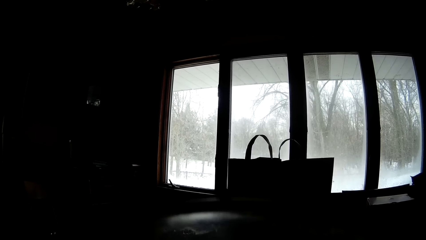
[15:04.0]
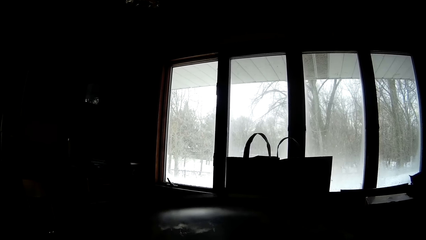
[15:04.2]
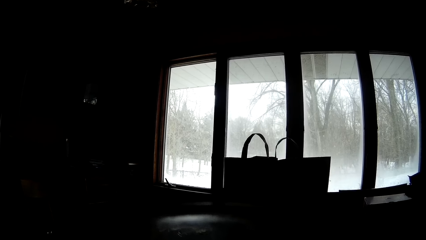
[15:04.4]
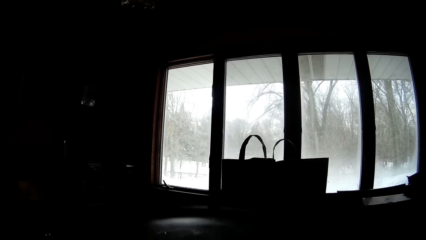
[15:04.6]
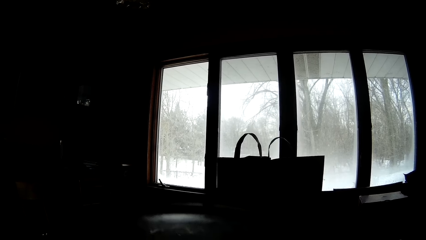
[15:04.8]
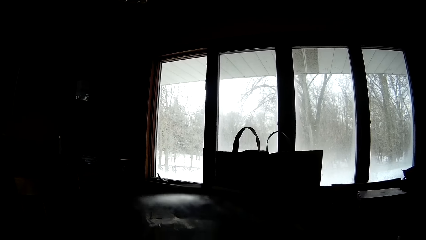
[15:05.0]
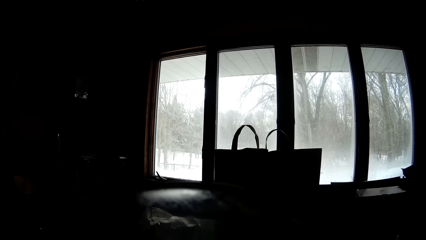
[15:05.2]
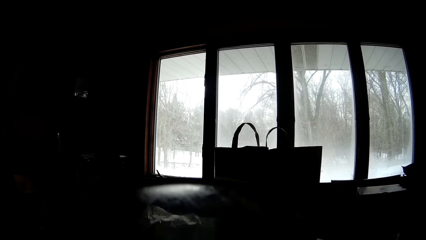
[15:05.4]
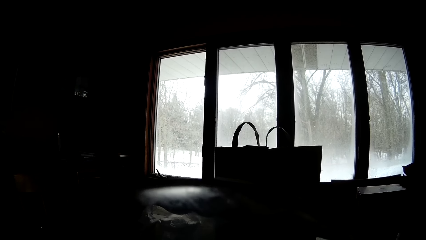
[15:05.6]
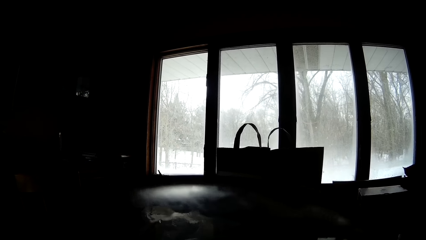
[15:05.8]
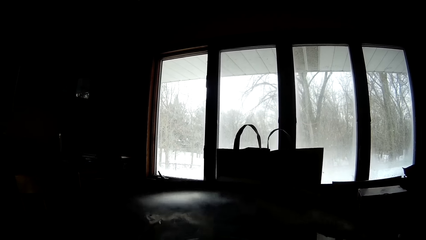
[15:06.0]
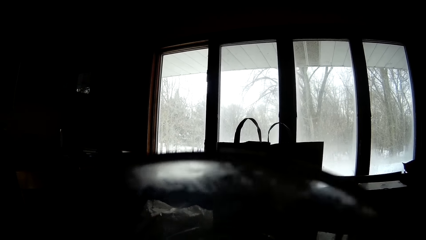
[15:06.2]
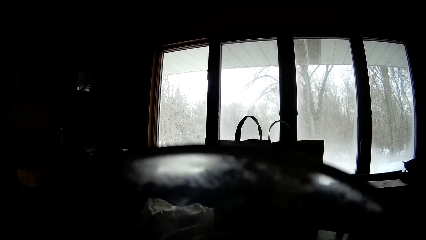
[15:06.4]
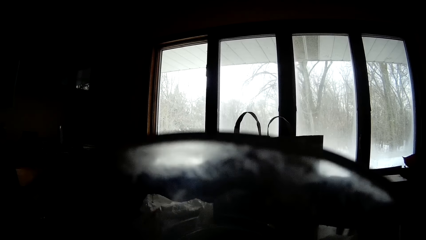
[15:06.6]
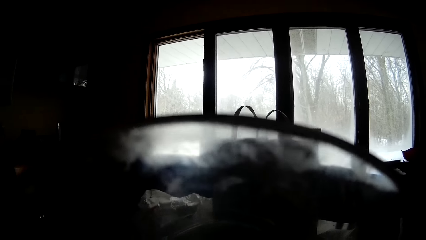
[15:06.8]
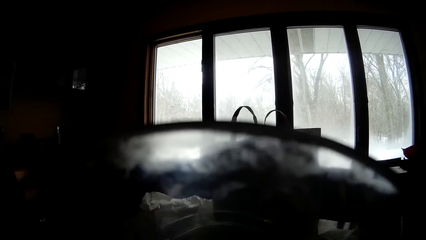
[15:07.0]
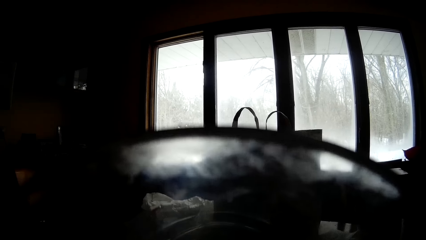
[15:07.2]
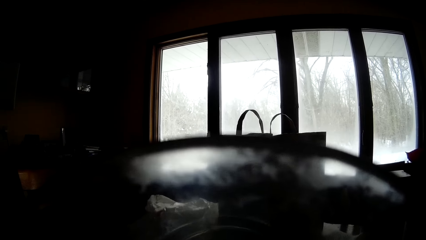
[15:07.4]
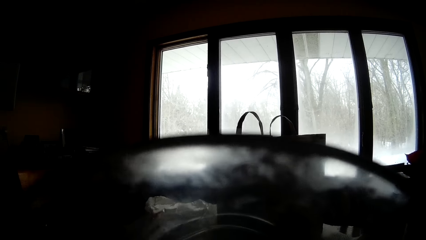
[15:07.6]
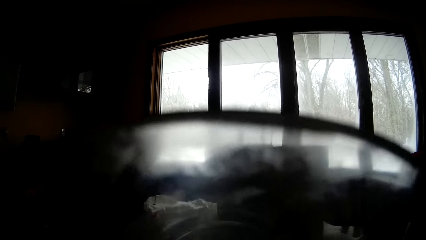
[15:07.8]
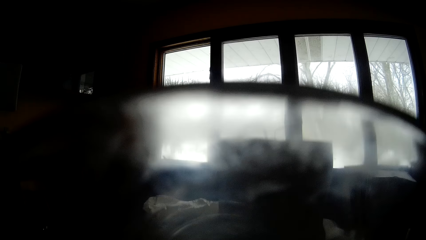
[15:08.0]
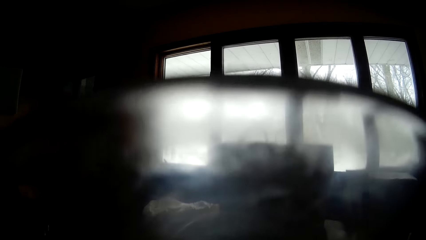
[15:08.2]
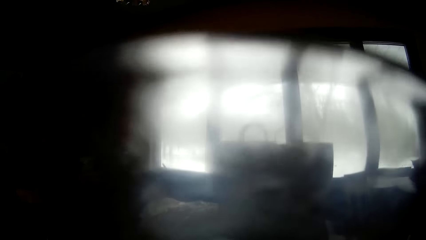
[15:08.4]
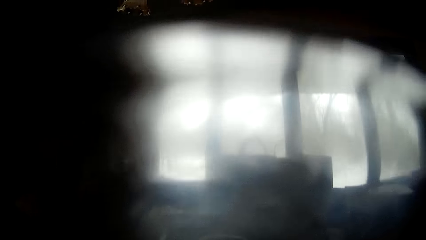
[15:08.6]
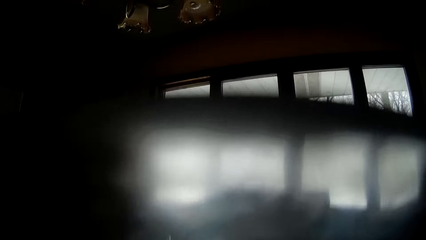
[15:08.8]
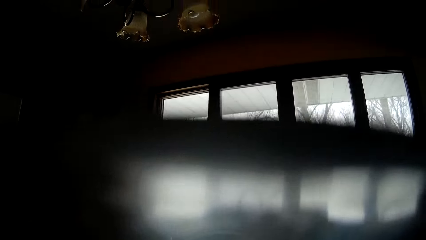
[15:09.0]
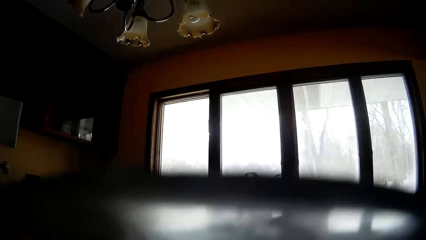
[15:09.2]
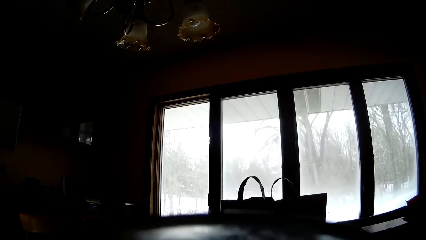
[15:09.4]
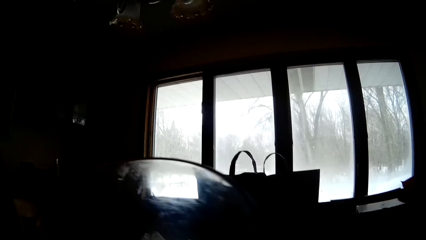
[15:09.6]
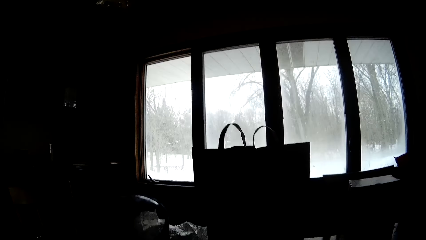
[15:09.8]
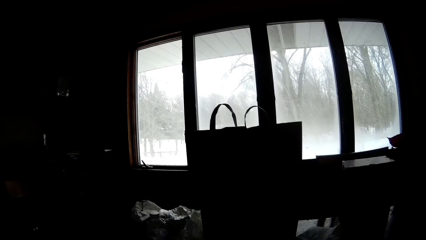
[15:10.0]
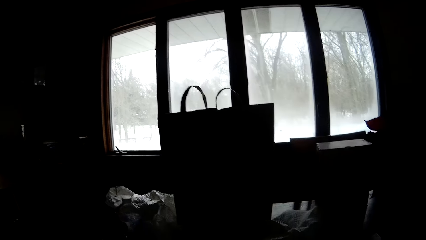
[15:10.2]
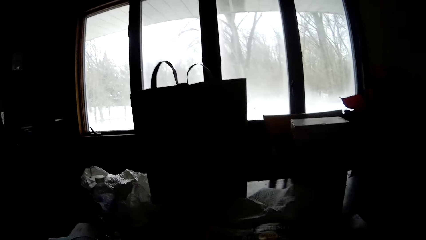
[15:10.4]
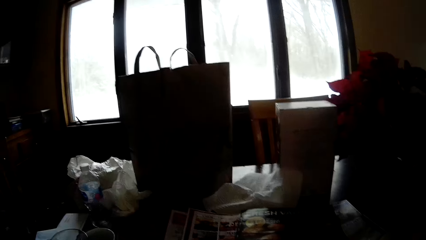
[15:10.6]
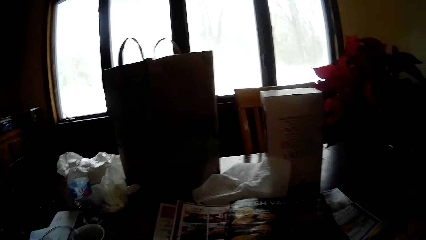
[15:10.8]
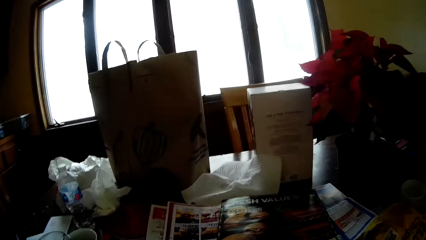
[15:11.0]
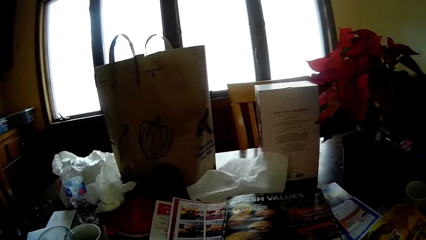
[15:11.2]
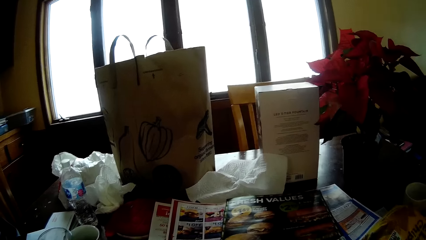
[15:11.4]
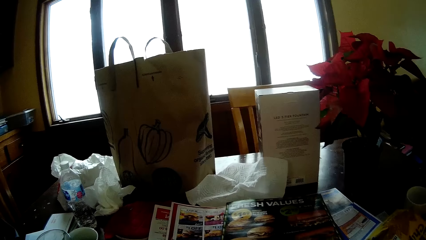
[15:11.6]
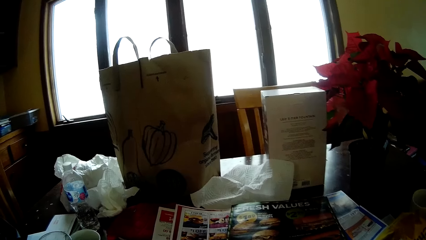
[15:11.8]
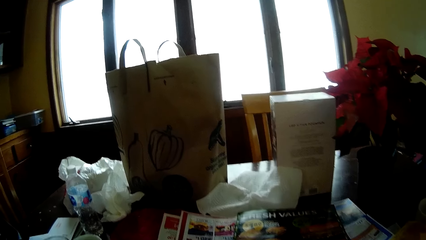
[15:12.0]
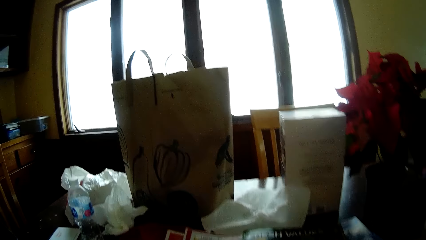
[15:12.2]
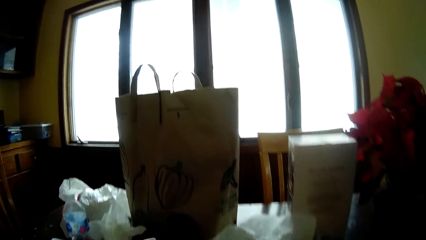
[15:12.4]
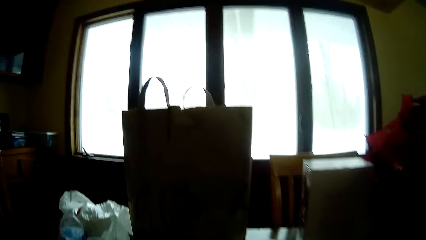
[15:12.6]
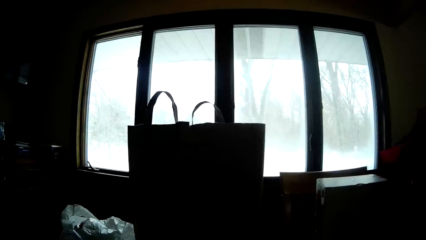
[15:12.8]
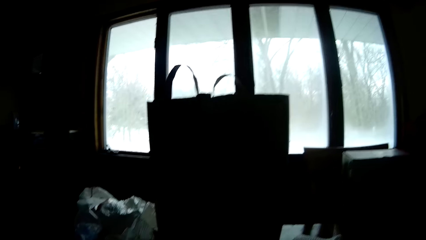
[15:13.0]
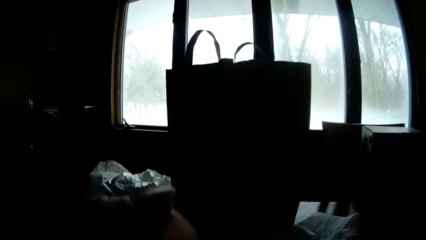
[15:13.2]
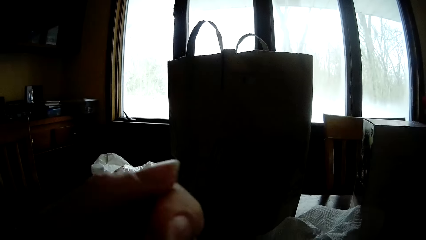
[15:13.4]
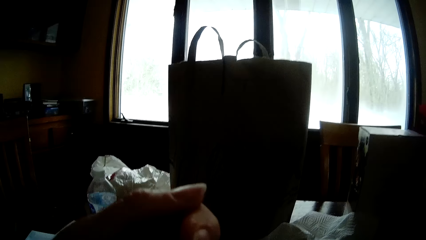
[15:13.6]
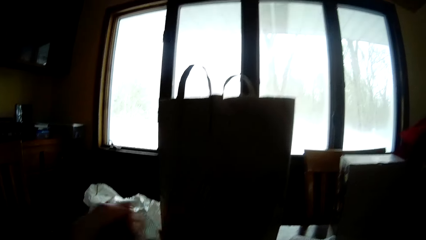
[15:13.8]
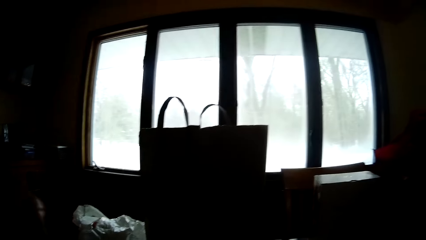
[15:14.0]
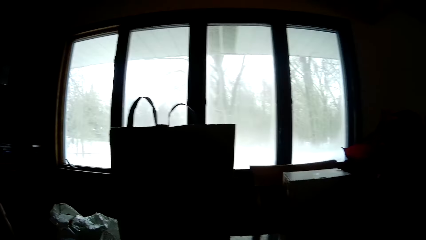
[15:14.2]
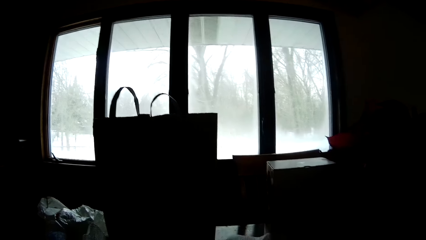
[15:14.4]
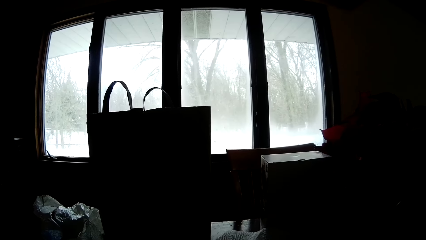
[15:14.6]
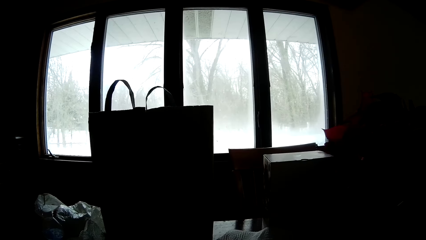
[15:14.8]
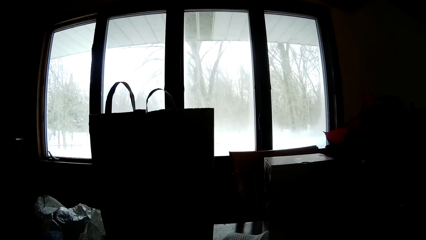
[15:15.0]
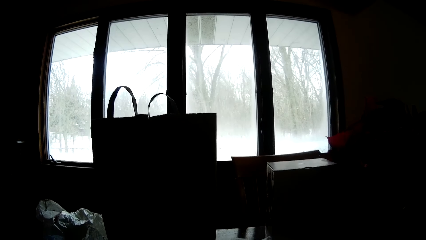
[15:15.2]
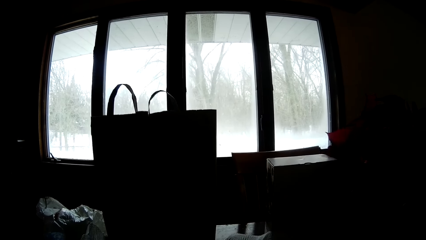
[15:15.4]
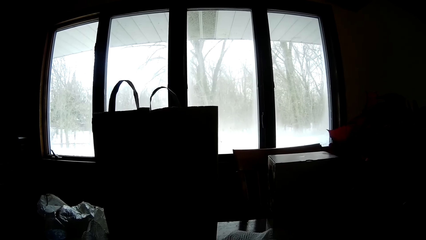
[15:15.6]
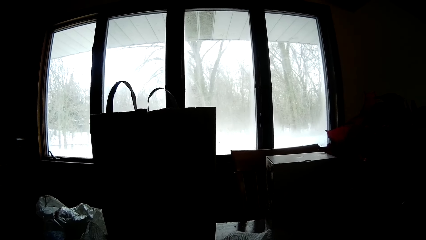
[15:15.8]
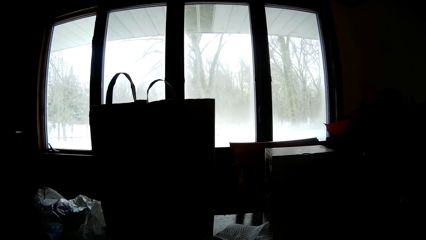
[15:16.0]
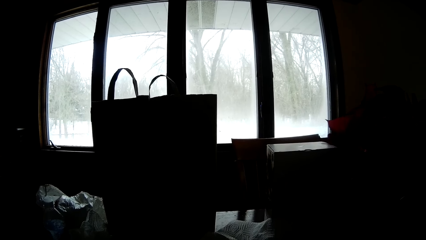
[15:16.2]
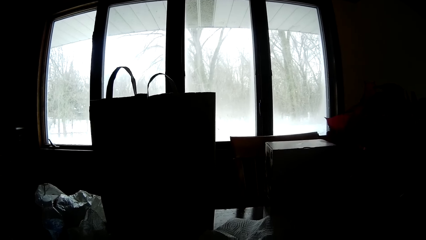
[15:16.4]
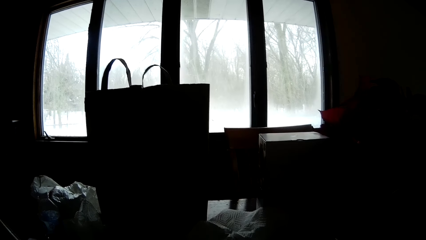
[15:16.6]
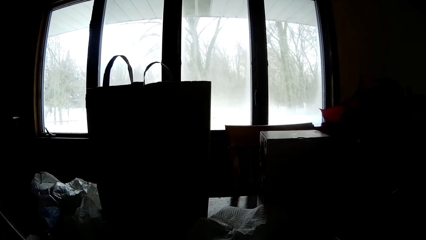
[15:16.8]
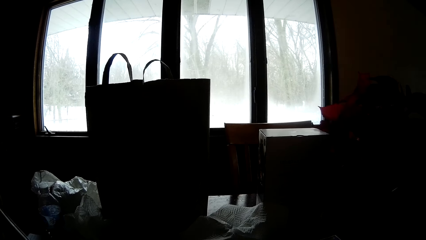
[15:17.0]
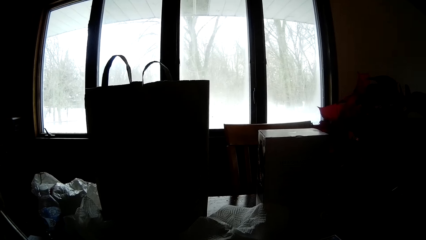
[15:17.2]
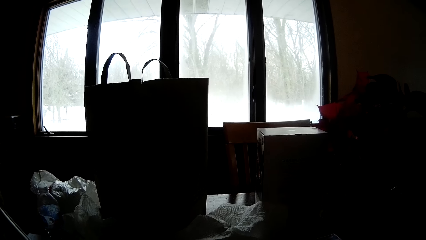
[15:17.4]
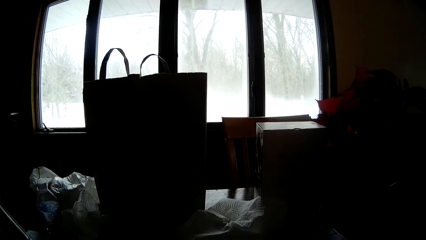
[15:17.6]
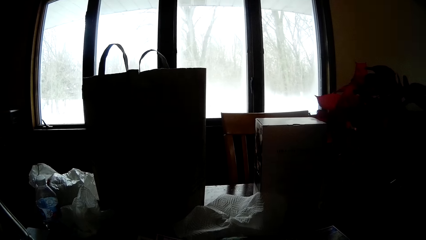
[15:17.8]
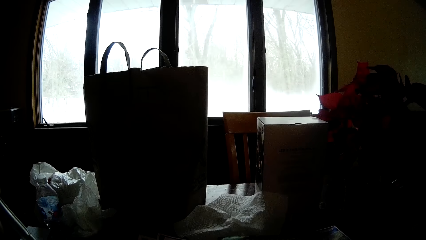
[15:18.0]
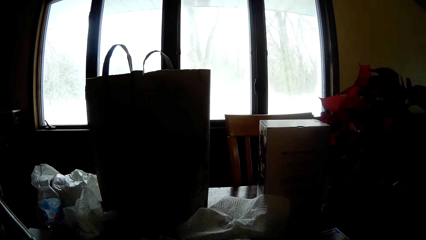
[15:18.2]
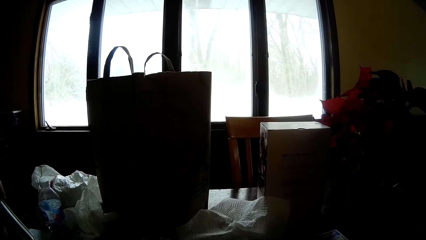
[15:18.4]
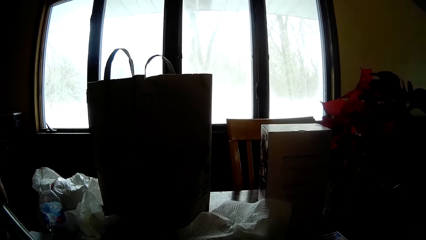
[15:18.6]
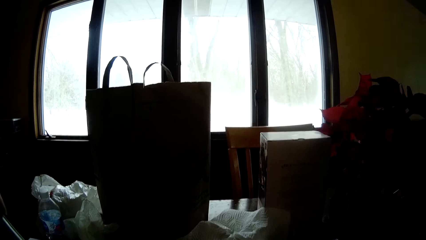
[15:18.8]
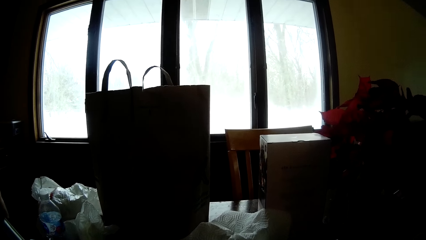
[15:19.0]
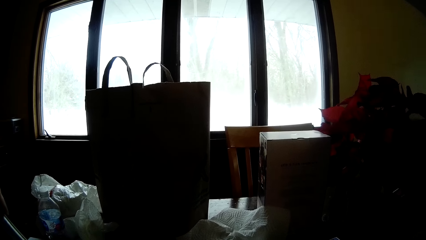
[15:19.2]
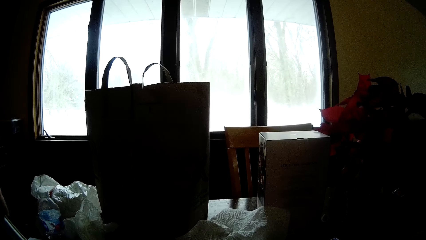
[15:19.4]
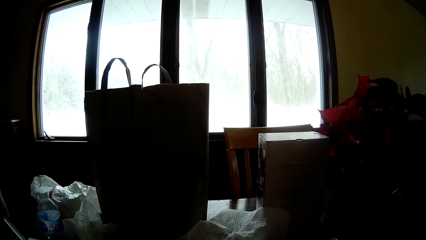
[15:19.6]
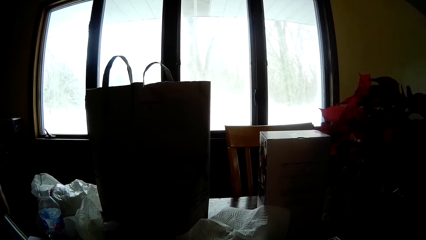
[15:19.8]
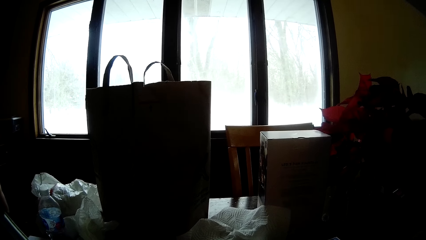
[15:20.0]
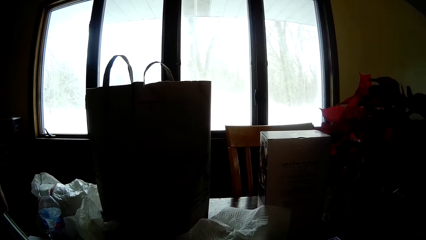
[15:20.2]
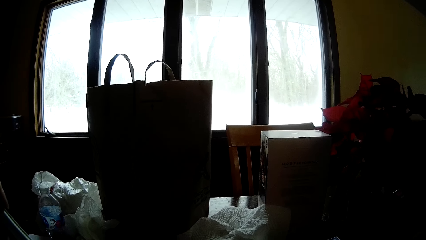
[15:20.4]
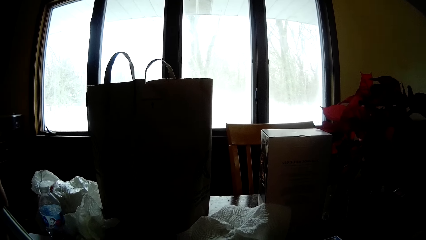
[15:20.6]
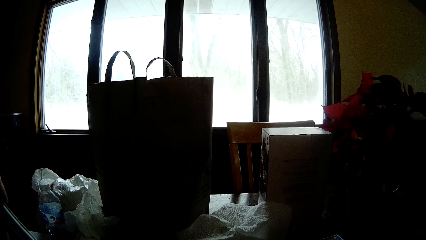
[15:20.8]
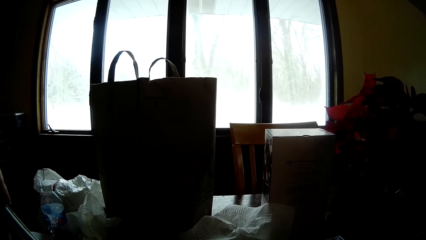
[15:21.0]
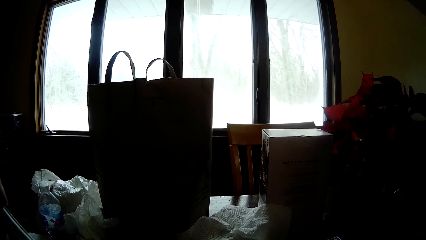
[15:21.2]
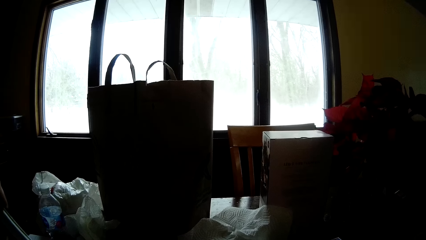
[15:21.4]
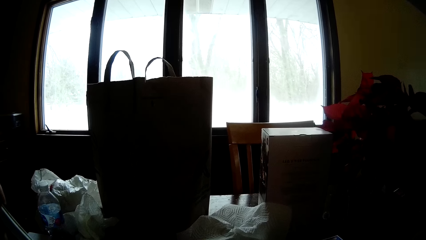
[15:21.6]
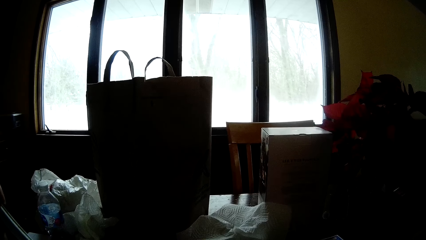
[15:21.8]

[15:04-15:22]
The camera wearer drinks wine with the wine goblet using her left hand. She drops the wine goblet on the table with her left hand. She reads the magazine. She holds something. She reads the magazine.
